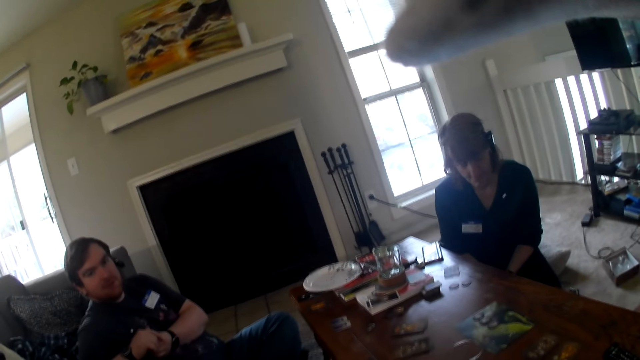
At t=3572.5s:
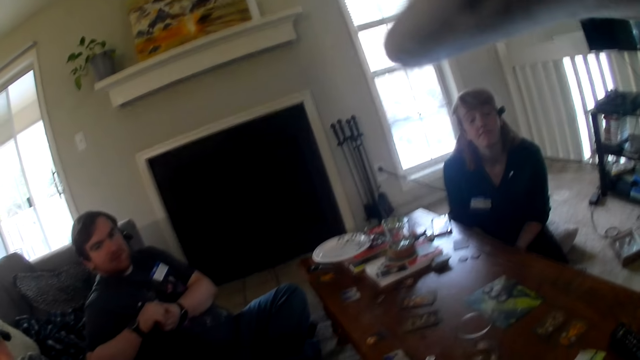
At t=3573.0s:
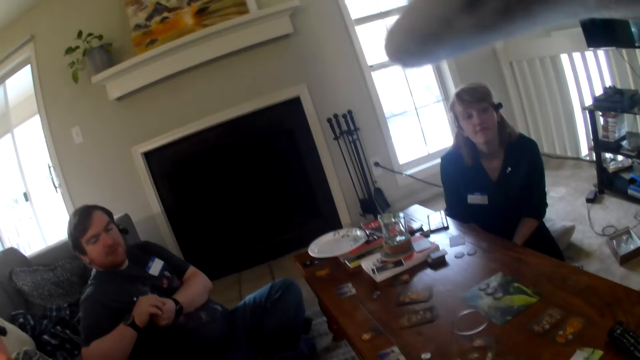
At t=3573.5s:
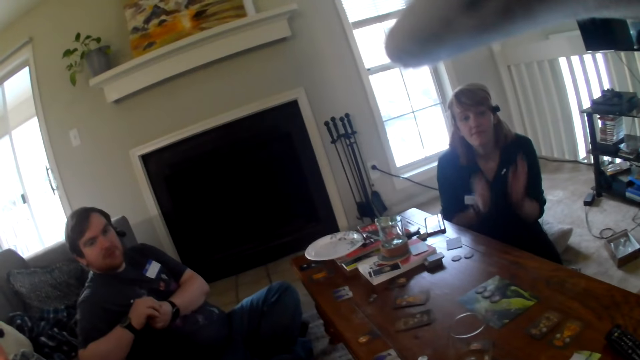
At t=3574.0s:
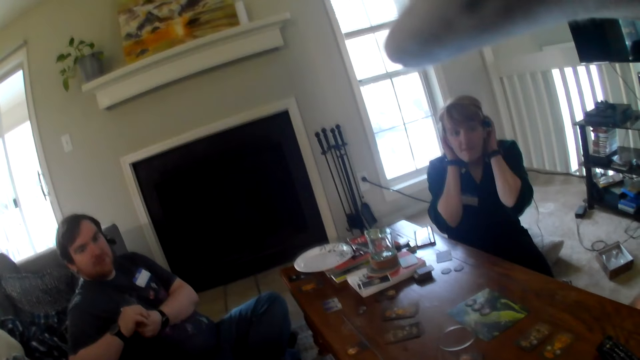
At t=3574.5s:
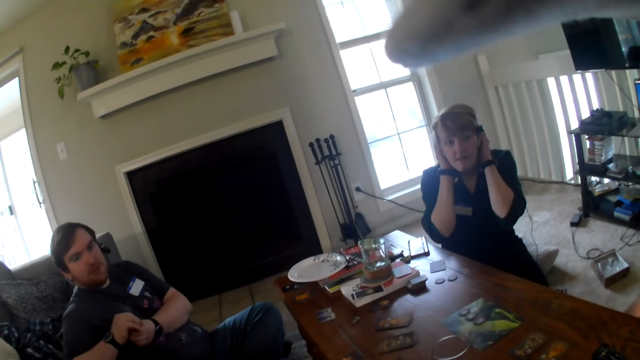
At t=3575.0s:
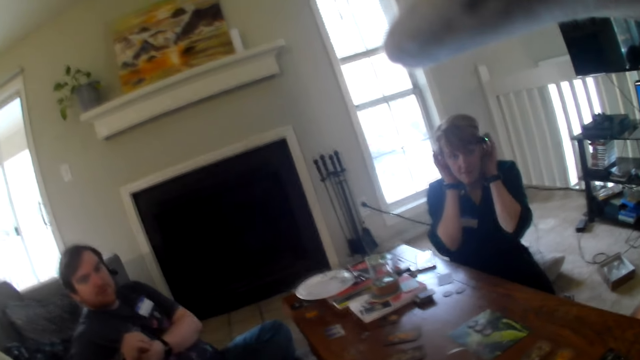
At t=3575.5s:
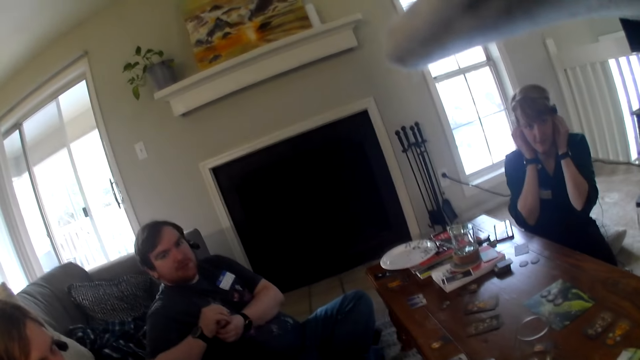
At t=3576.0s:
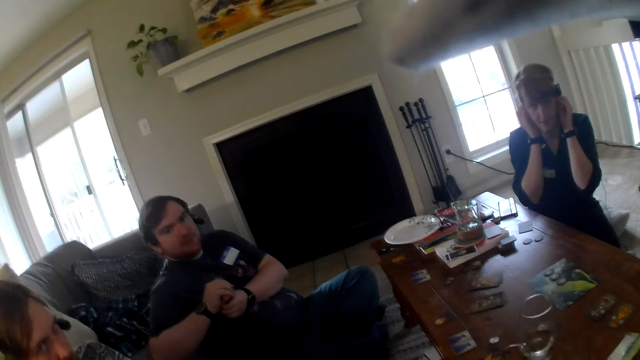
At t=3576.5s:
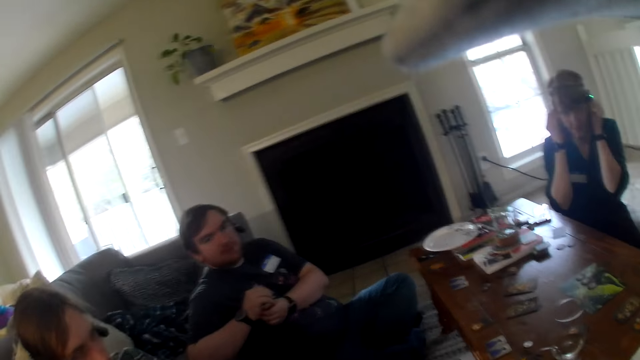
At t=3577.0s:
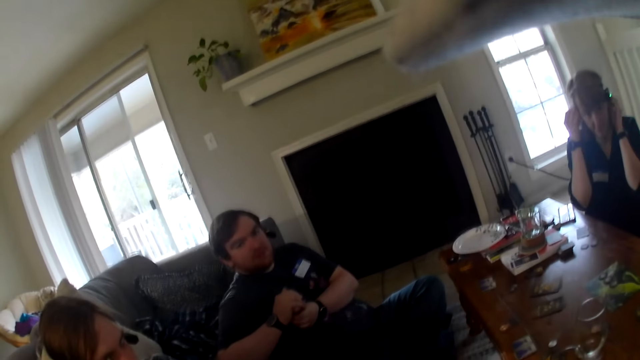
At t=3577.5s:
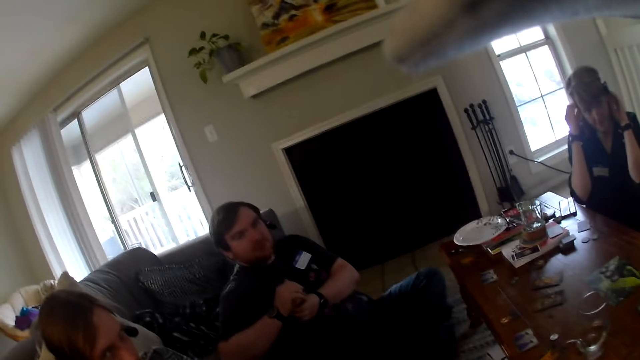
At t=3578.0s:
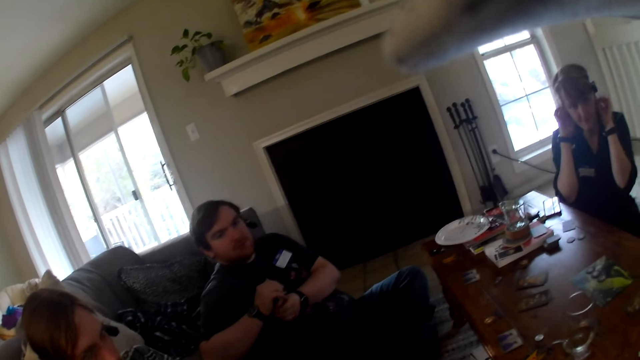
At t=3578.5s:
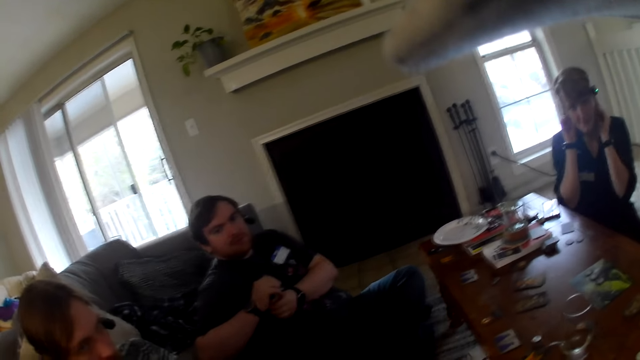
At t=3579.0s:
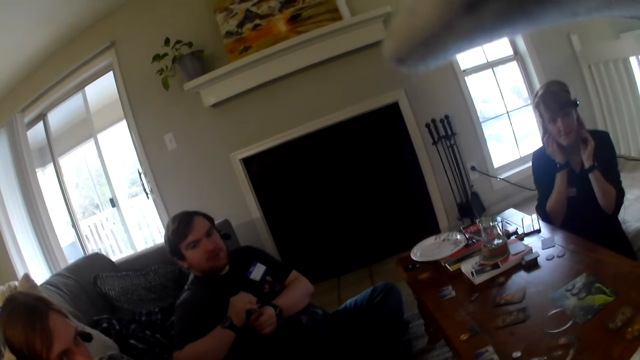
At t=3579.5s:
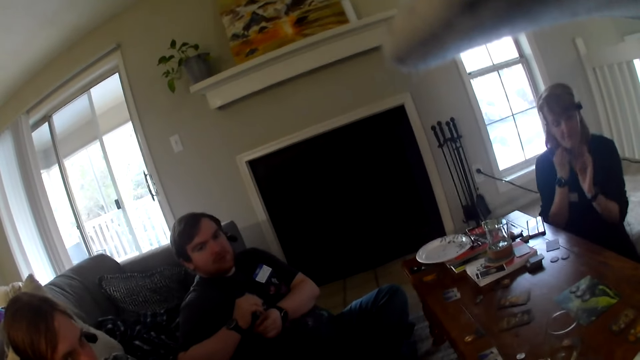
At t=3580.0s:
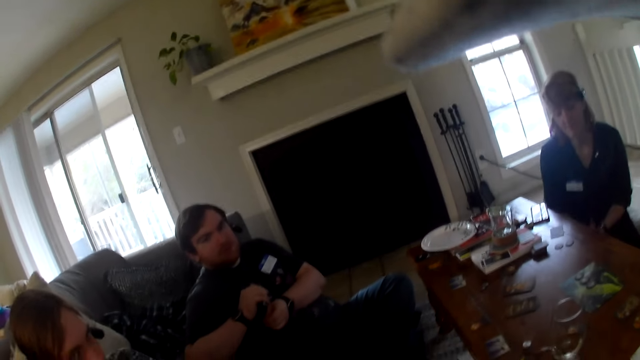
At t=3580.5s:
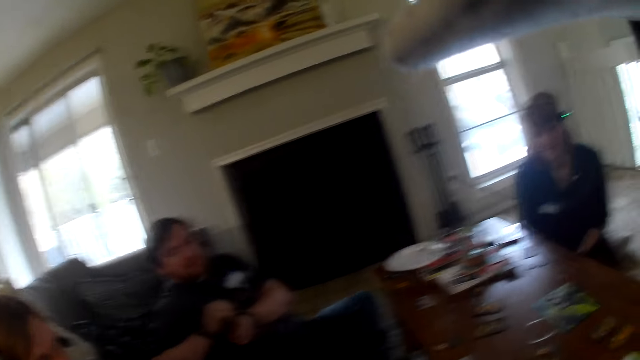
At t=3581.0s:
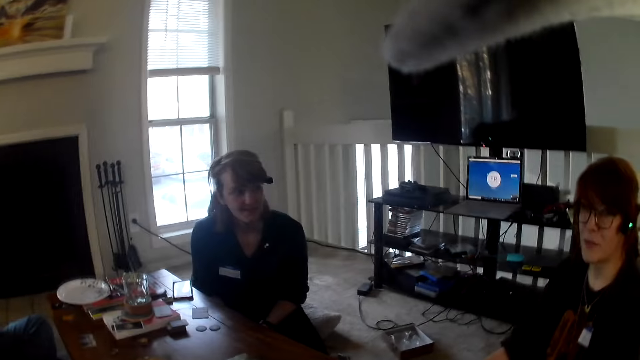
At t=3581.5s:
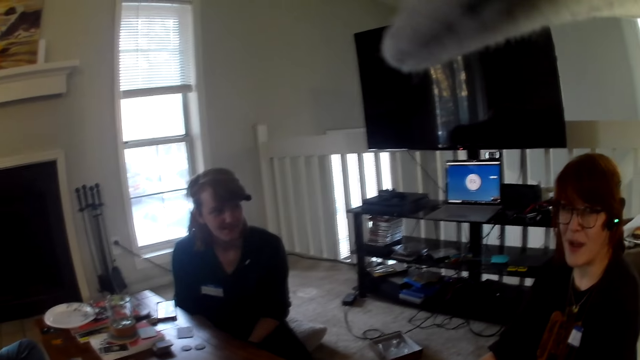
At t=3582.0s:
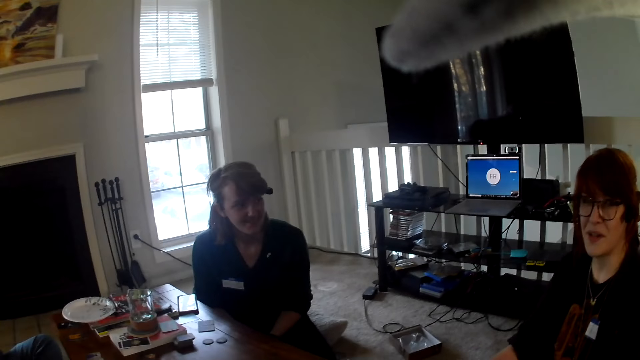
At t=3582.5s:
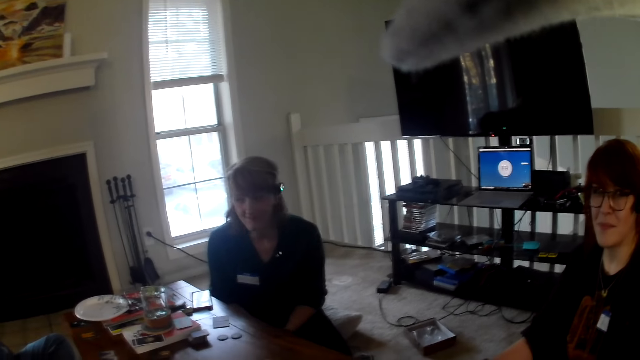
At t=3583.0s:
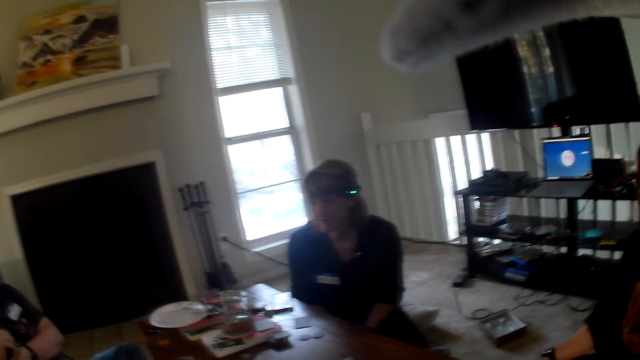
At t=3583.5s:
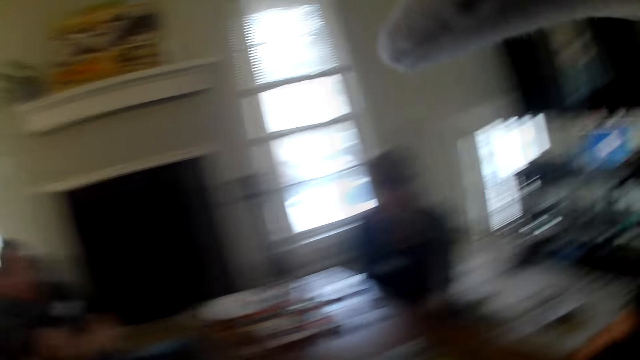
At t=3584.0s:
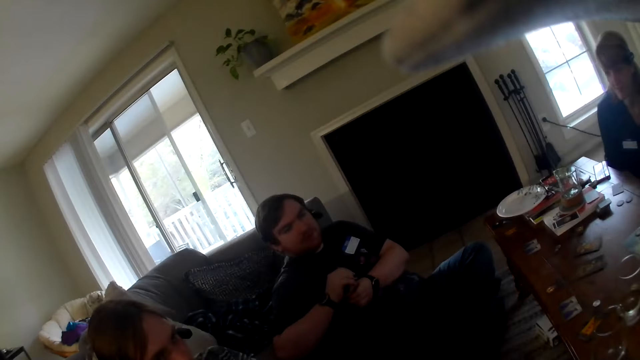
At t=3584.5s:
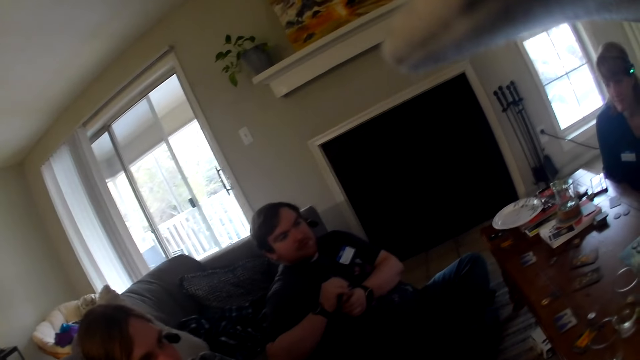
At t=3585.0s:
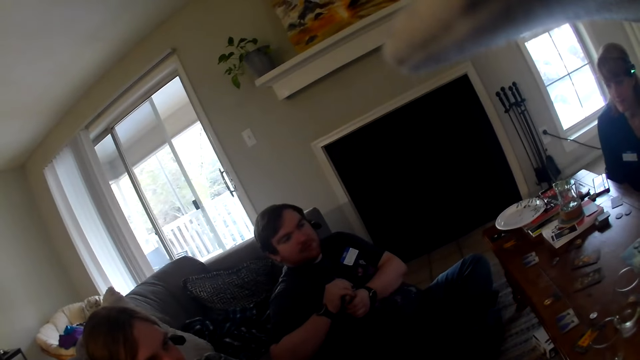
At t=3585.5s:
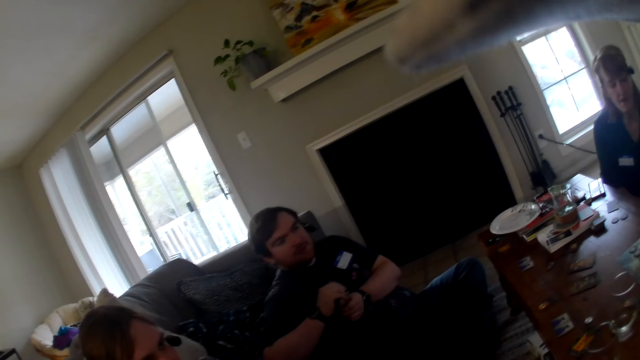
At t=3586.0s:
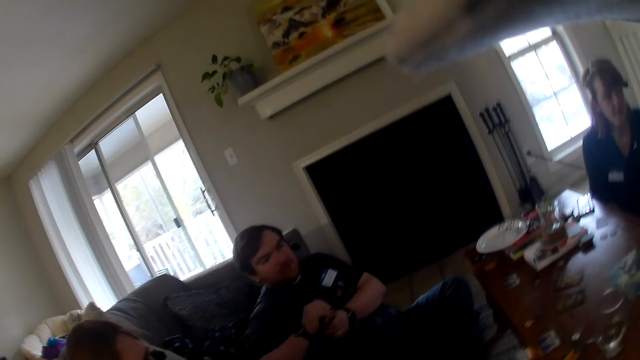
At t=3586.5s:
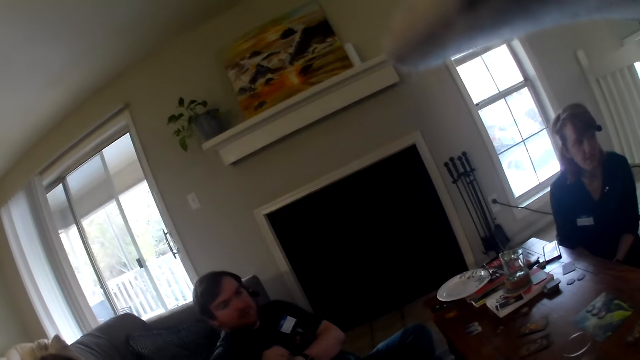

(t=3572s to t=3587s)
A woman touches her hair. The camera wearer looks at someone. They look around the room. They look at someone else. They look at the first person.

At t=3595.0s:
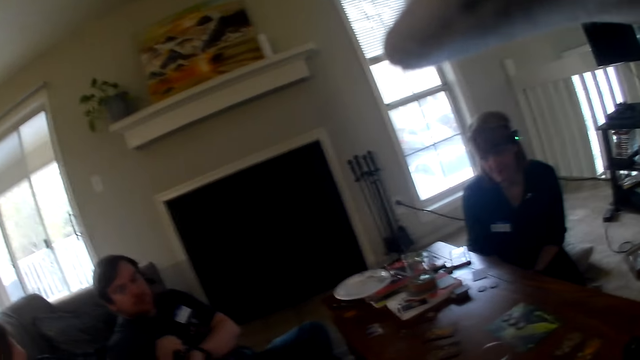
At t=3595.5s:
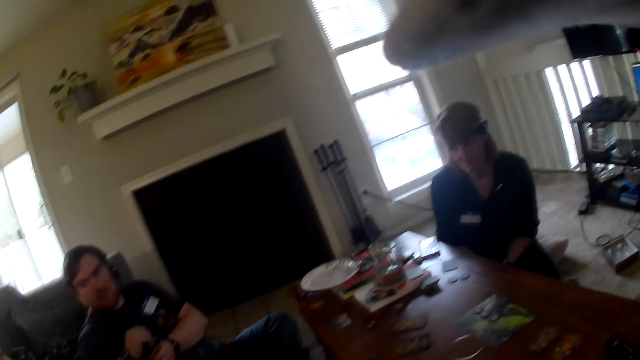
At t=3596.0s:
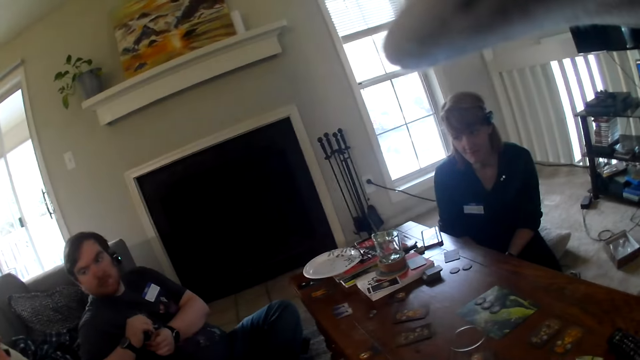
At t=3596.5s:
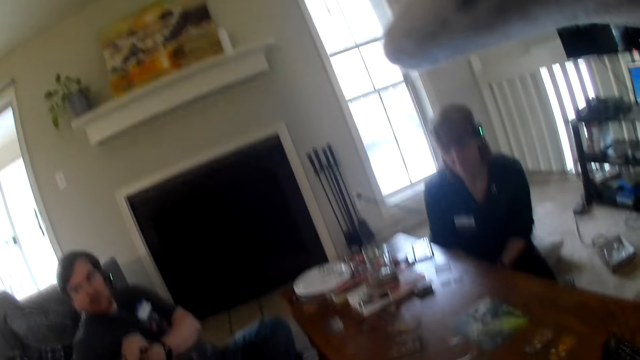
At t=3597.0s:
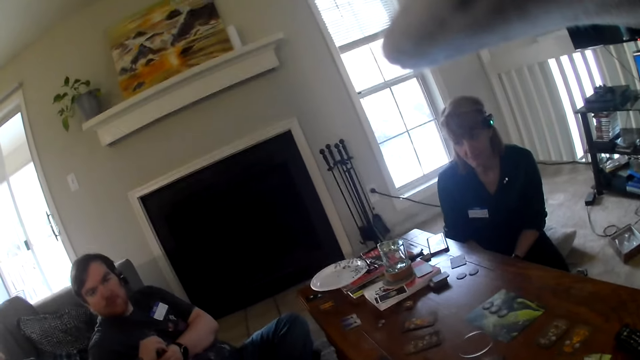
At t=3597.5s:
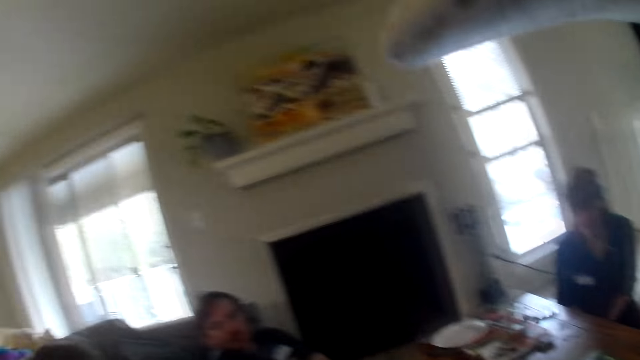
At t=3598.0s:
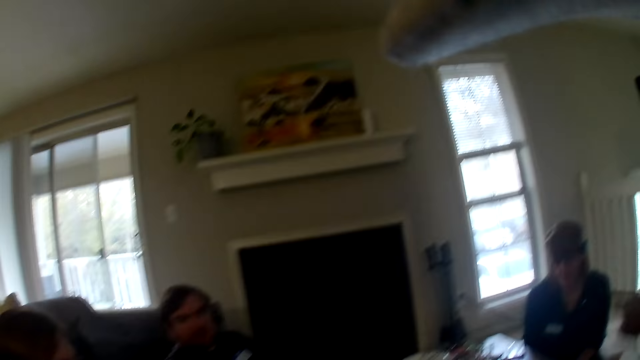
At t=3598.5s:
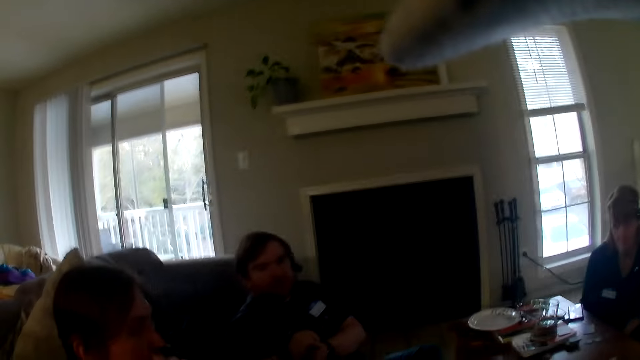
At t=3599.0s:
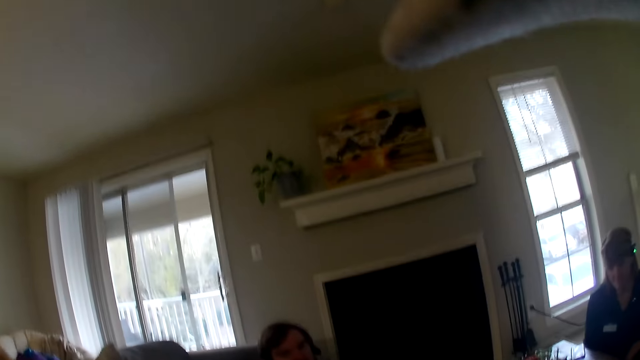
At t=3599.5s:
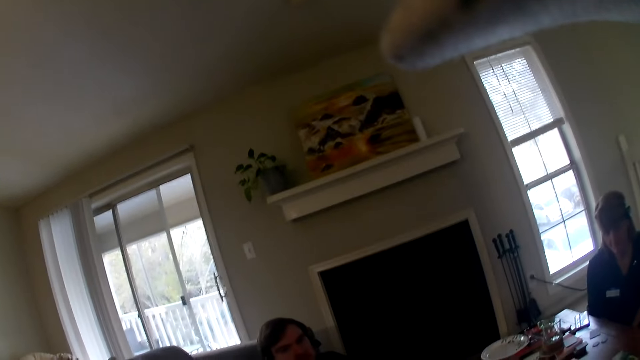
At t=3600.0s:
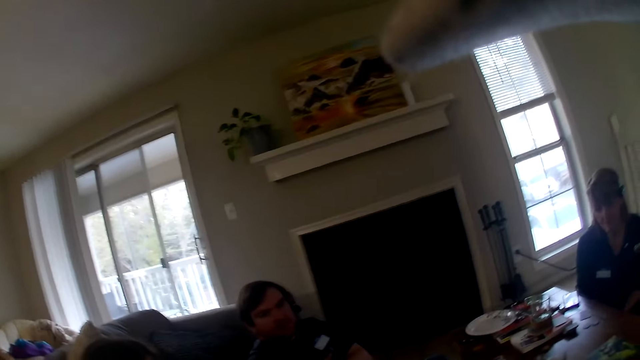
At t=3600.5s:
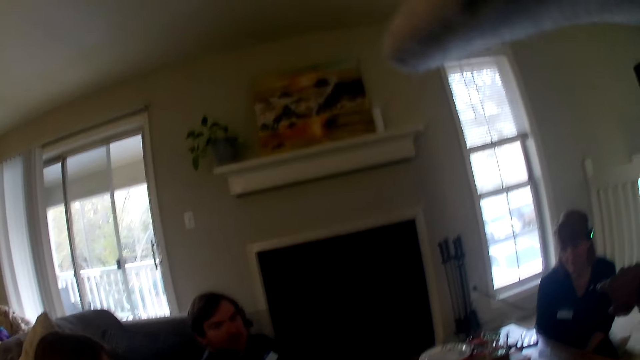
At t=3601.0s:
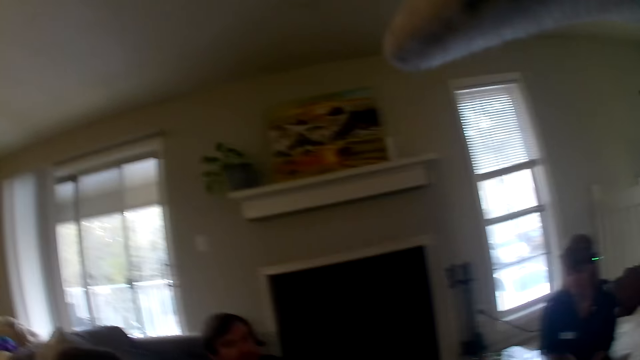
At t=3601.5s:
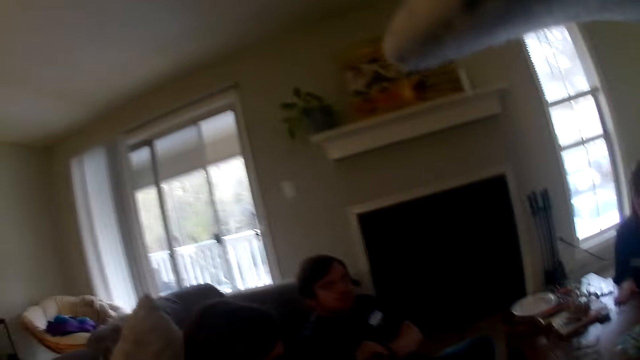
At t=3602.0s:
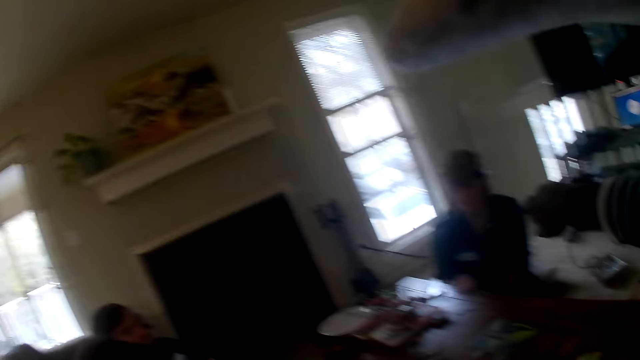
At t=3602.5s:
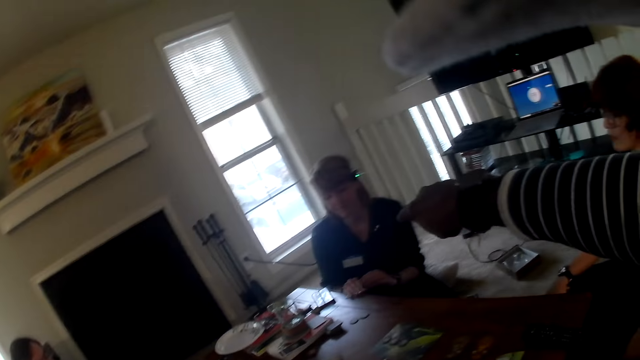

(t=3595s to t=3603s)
A man looks at a person. The camera wearer looks around the room. They point at a person.
